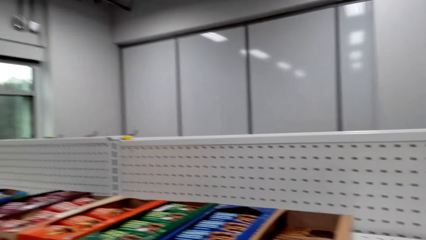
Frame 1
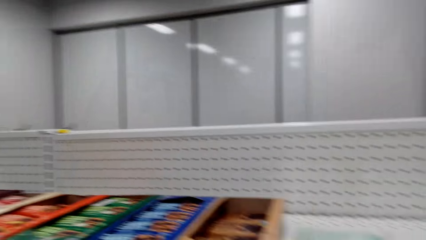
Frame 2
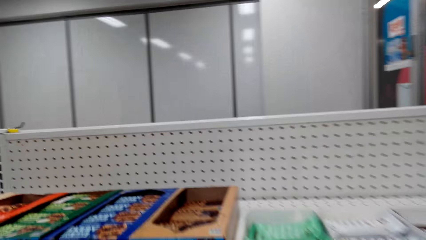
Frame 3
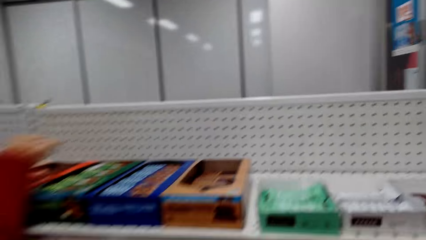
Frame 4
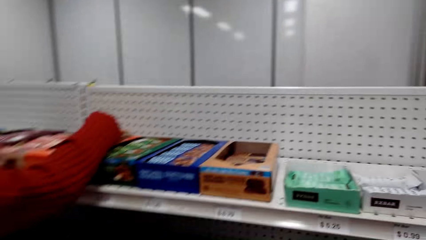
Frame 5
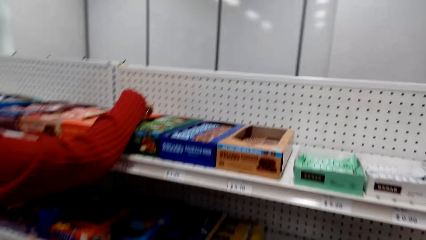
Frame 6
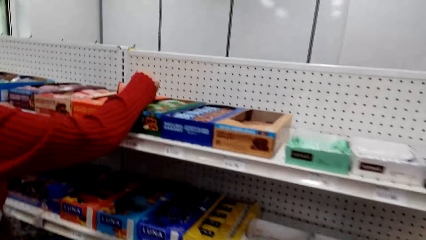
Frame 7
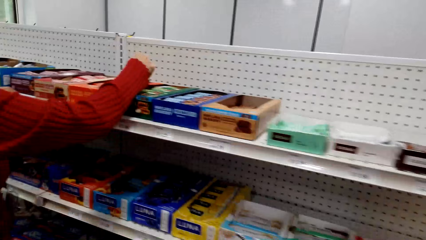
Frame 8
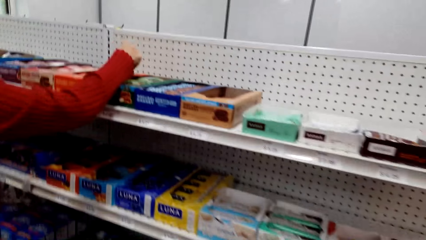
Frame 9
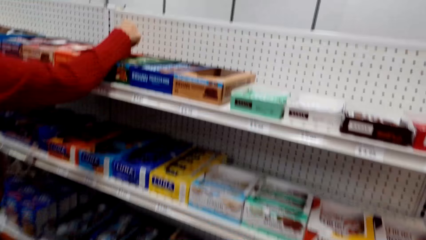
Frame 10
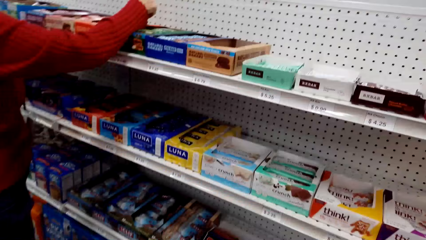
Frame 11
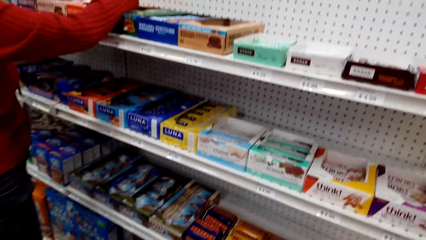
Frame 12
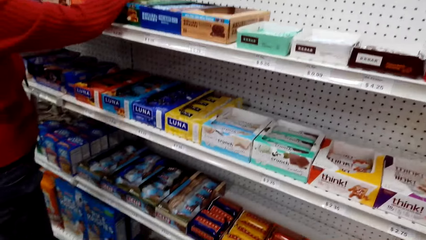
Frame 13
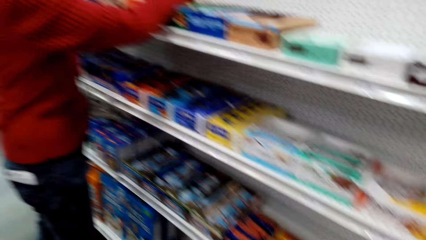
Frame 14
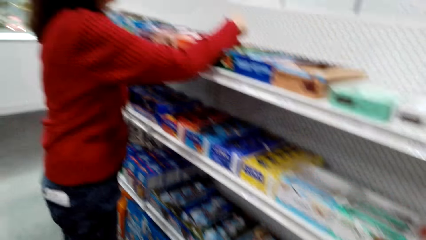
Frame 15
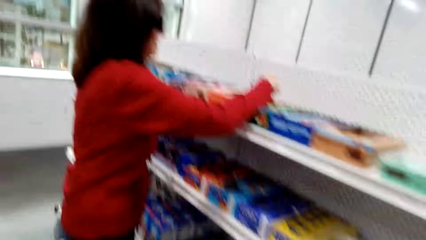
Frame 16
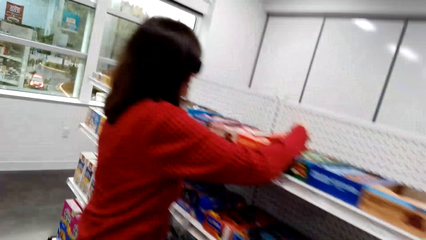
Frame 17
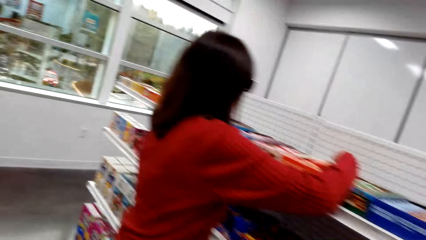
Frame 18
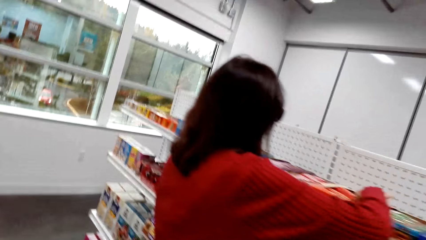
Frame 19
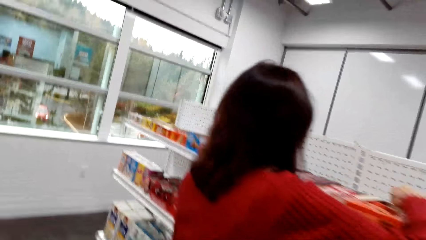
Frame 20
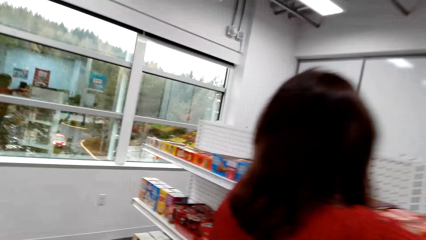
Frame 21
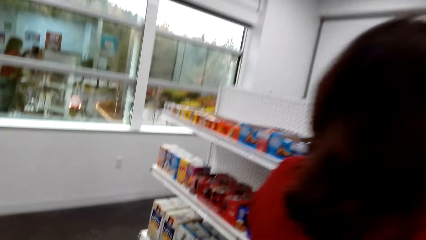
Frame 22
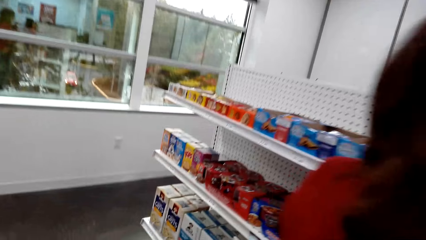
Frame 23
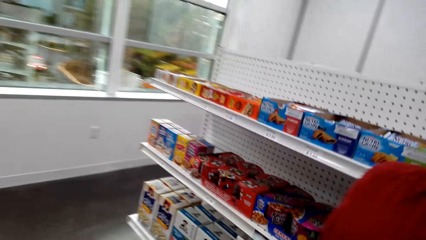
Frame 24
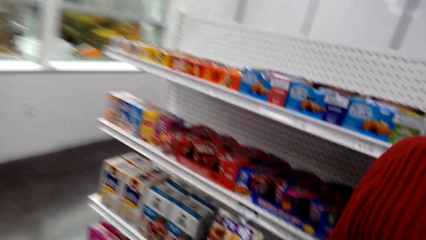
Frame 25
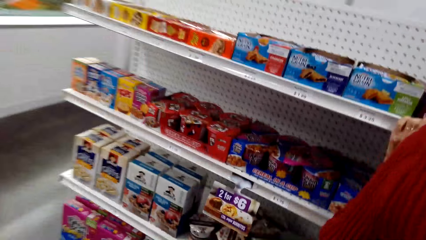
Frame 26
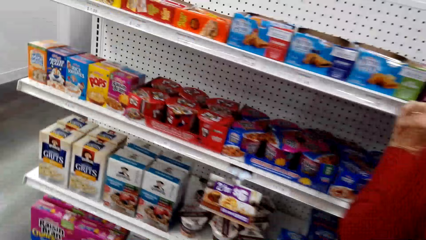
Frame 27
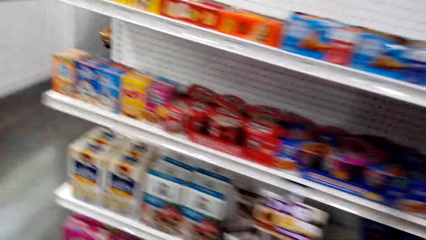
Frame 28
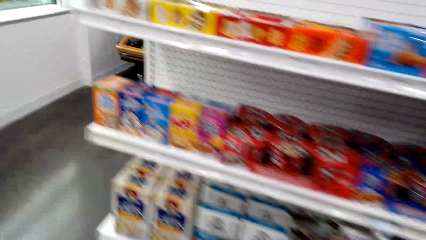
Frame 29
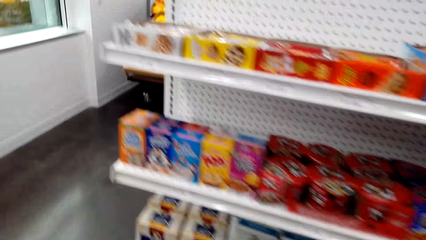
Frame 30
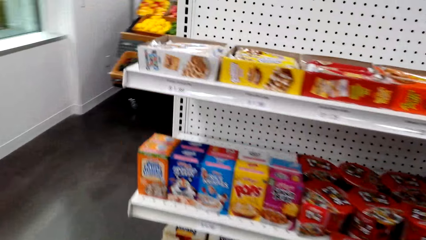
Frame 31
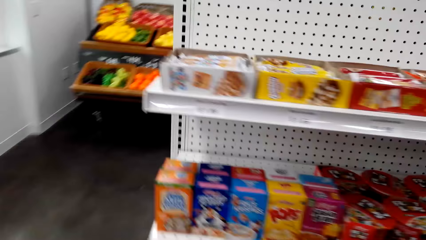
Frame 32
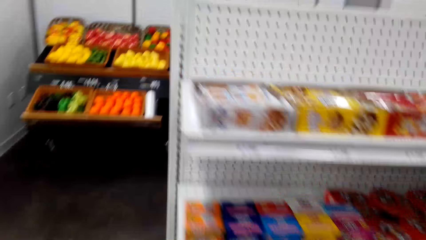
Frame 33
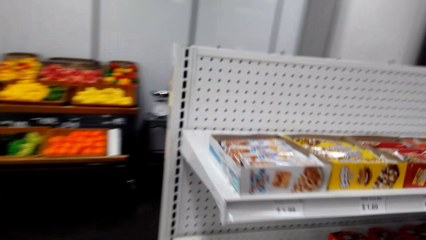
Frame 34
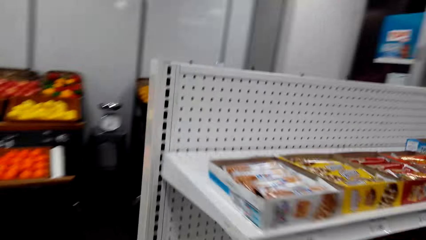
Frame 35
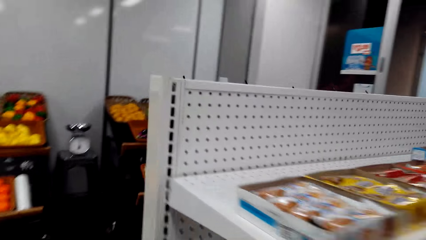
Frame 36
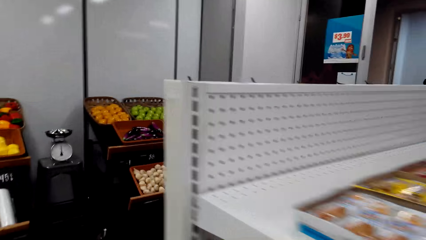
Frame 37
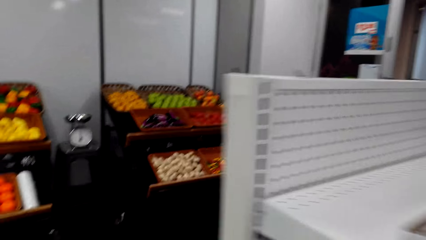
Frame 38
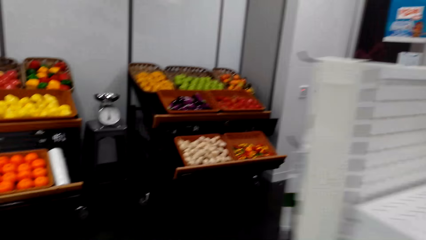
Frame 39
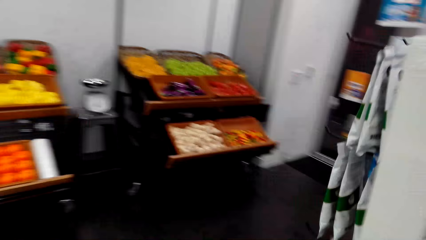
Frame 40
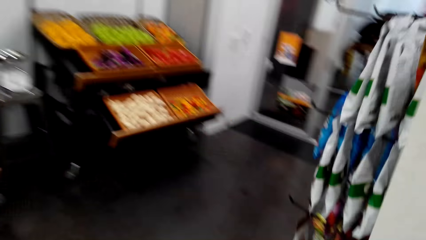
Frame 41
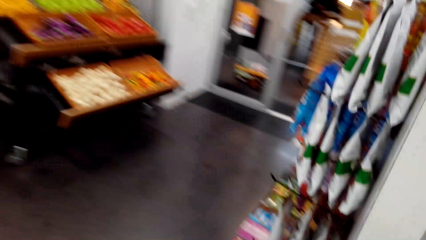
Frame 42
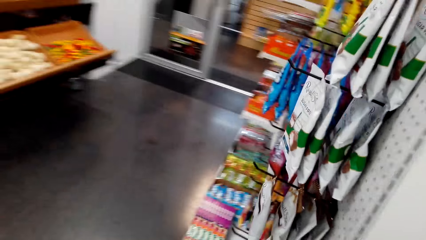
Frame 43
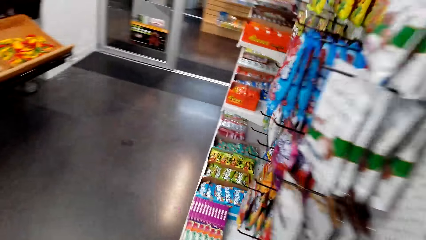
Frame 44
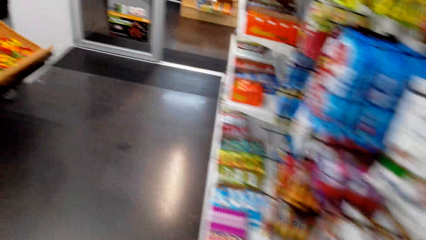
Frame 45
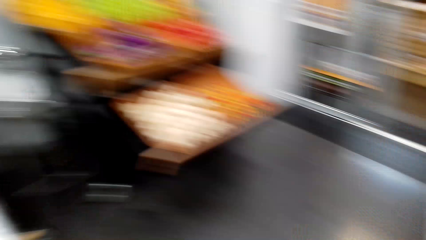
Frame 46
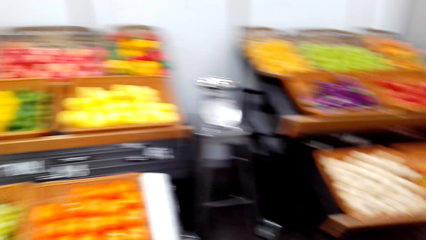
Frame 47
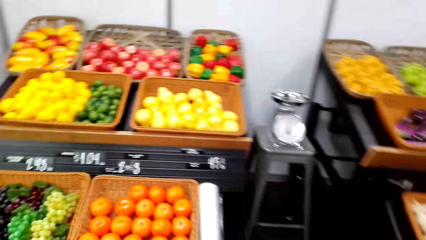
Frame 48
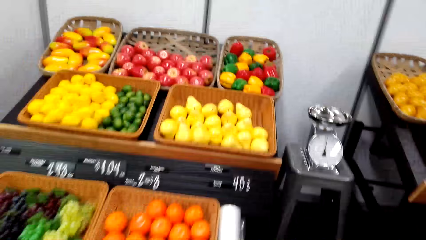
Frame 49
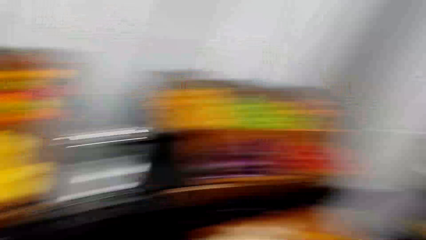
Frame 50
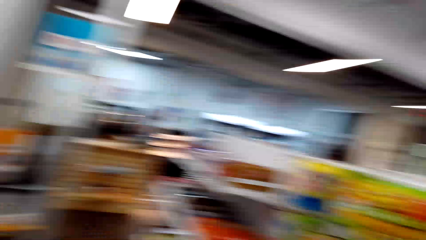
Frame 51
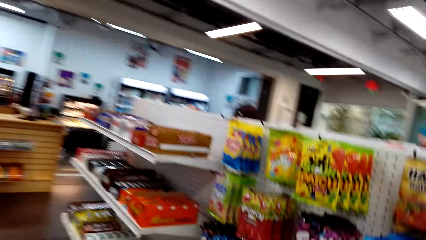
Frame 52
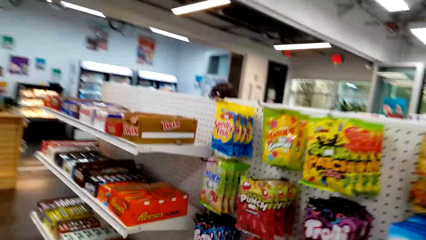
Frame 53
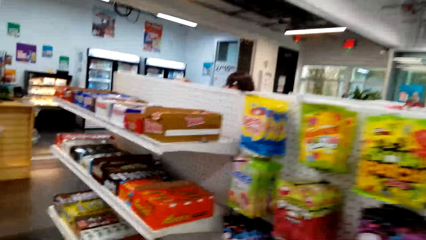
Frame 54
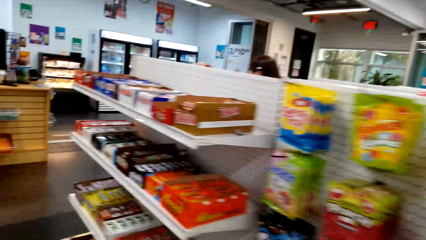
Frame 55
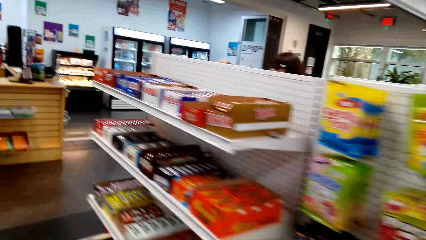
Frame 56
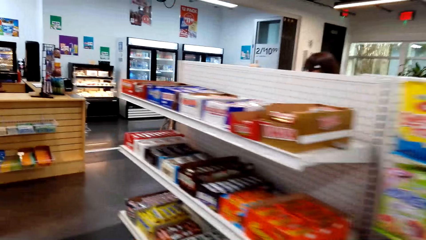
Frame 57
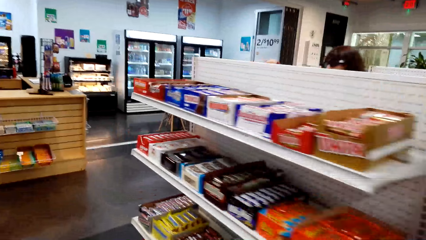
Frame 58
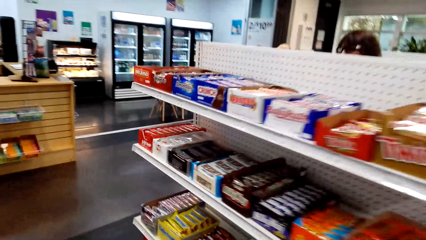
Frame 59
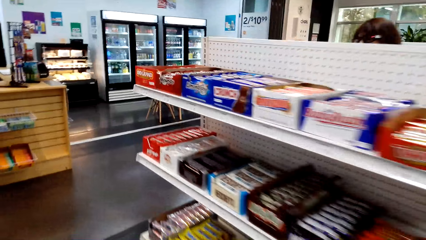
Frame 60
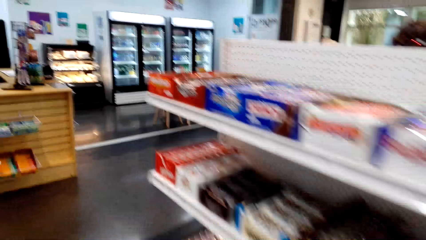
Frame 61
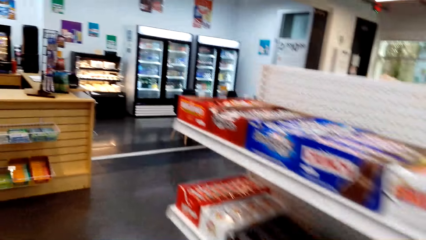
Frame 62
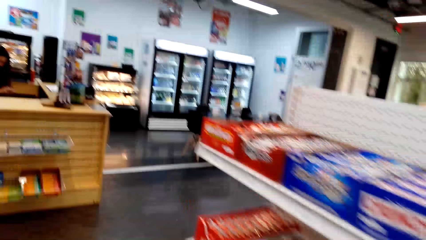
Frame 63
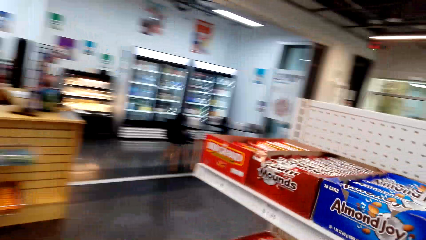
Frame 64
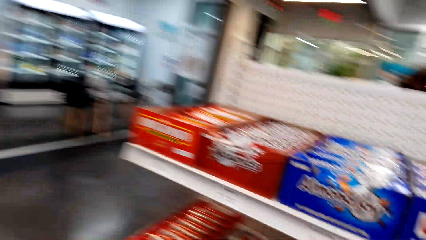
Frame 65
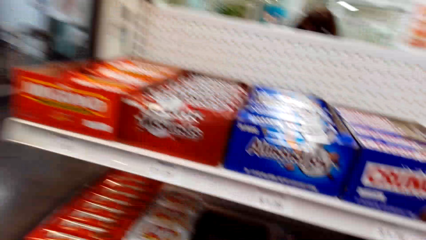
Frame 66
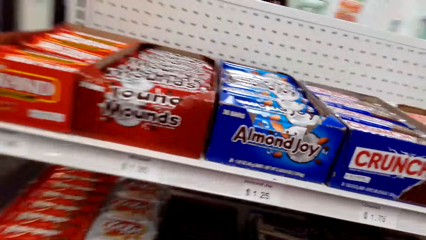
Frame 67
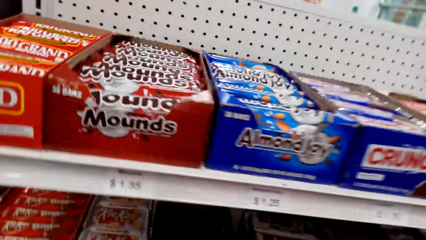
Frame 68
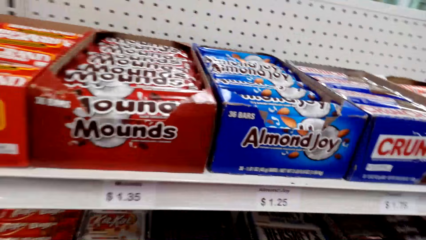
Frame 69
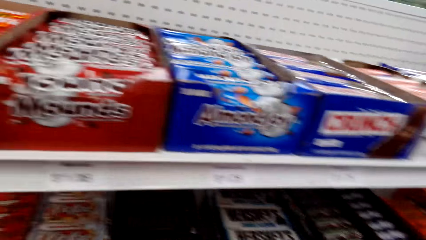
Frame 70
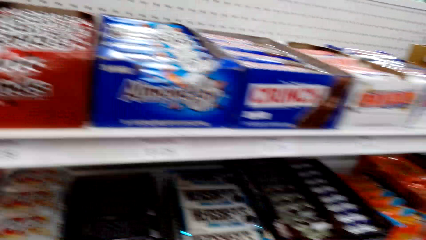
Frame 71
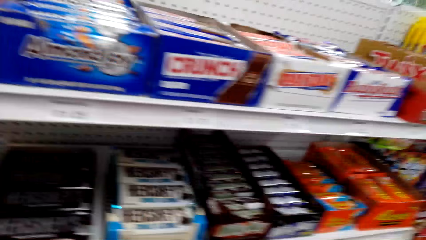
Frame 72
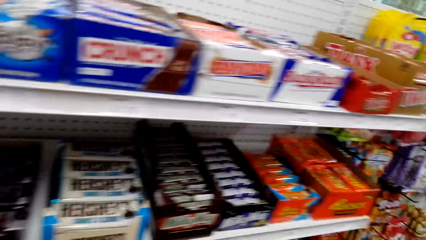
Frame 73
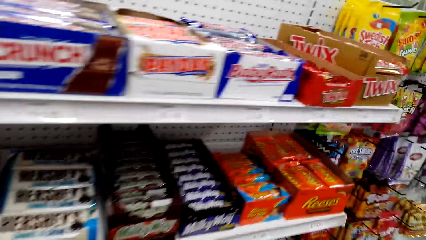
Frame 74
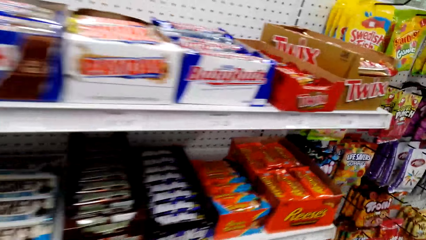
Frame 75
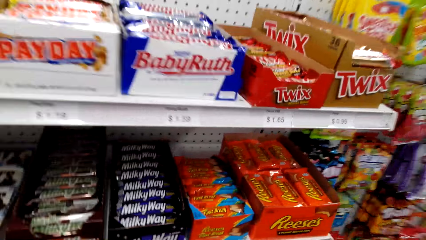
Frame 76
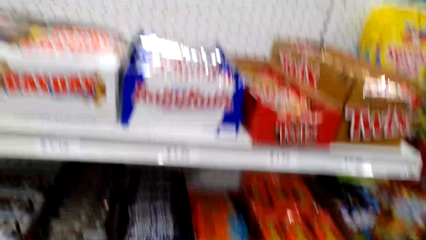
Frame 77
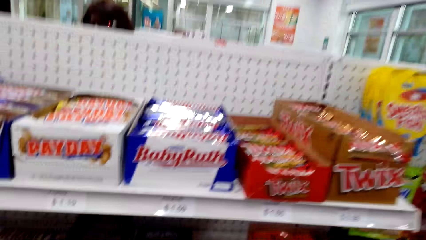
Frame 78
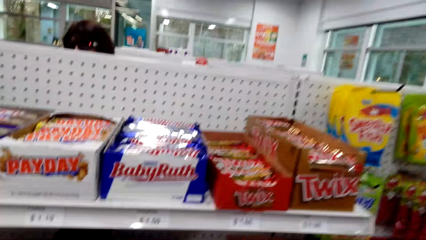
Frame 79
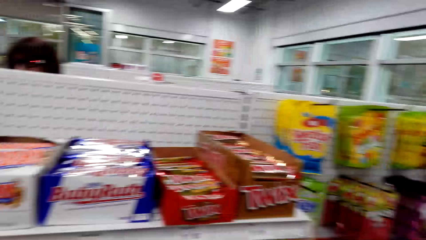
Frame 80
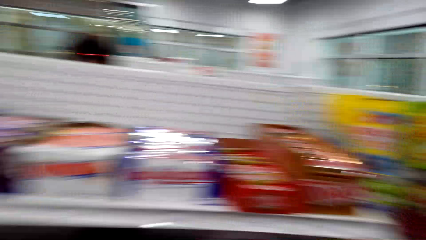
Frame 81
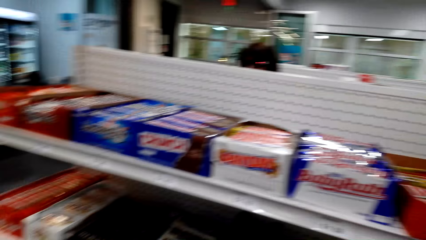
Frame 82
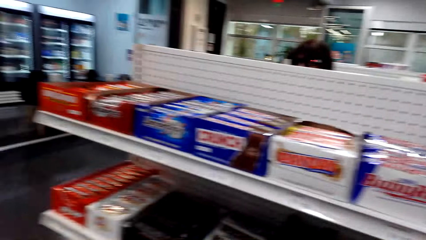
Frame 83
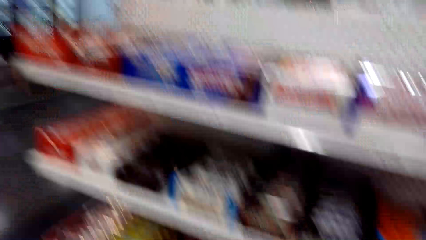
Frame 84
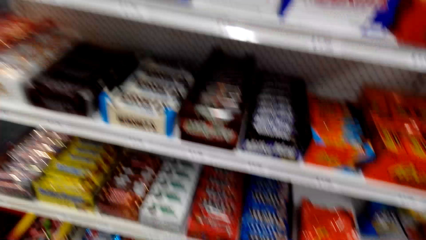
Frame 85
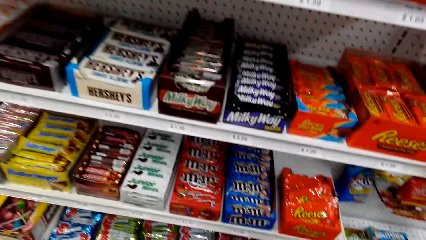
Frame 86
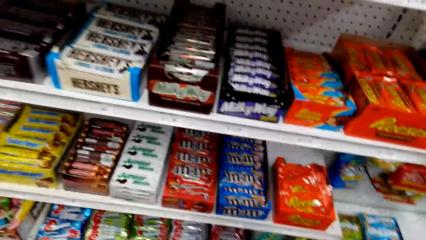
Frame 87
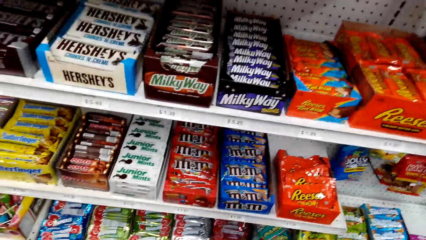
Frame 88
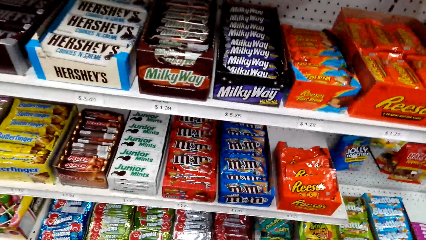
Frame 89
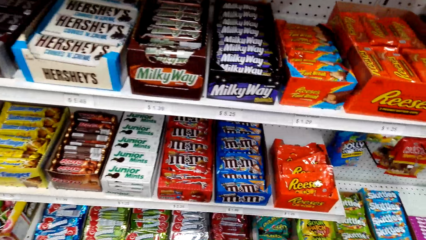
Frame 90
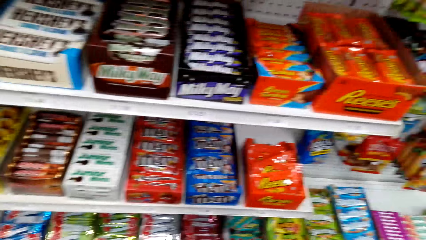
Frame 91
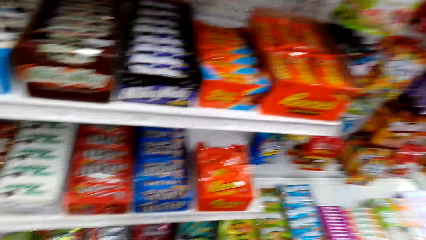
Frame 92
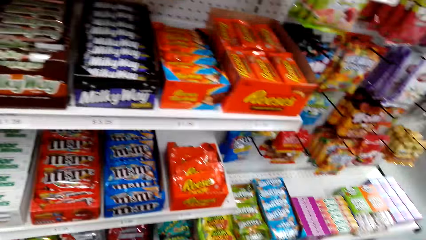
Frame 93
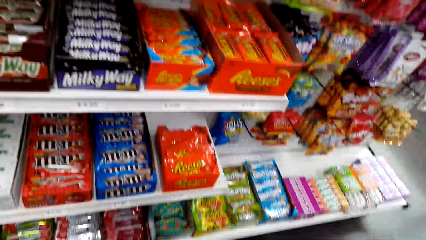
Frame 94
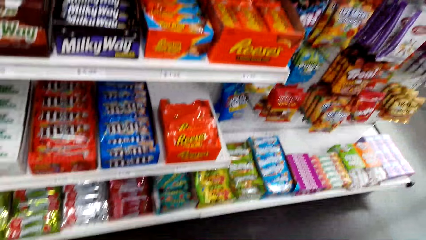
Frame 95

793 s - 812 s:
A woman touches something. The camera wearer walks around the shelves.
